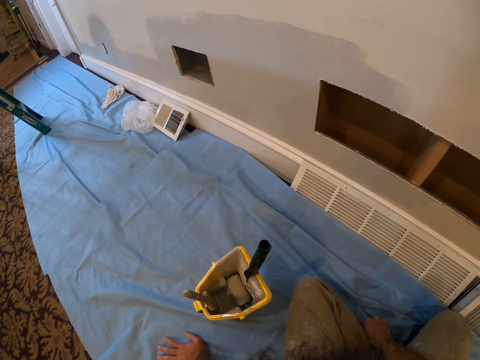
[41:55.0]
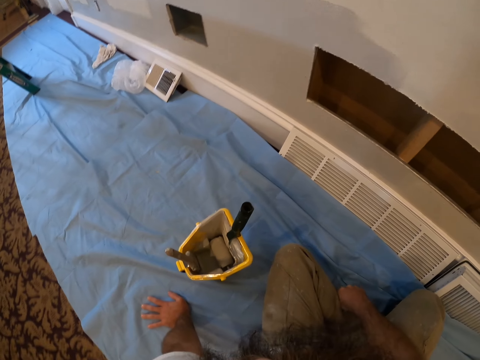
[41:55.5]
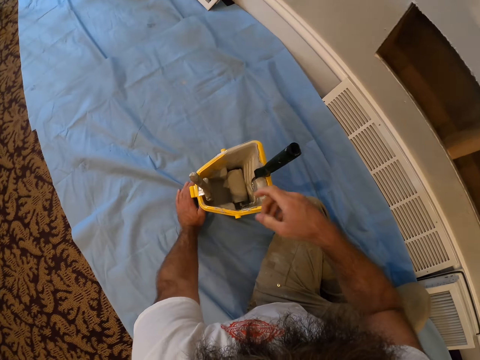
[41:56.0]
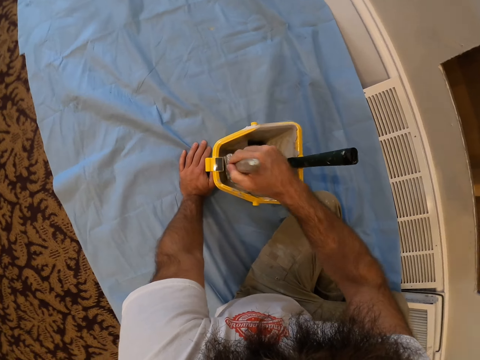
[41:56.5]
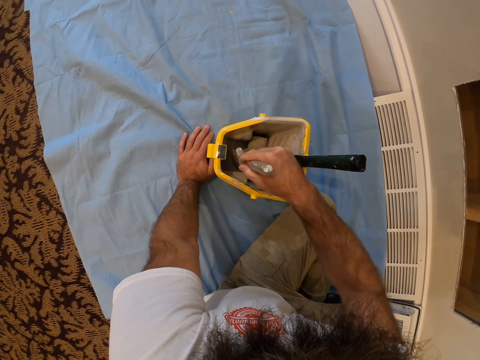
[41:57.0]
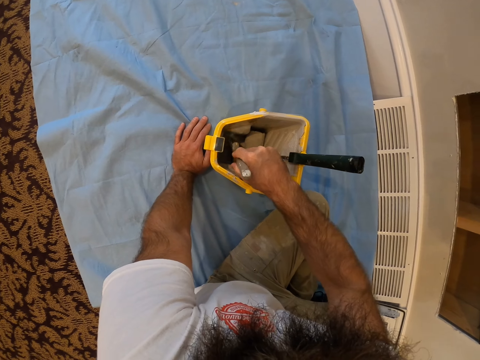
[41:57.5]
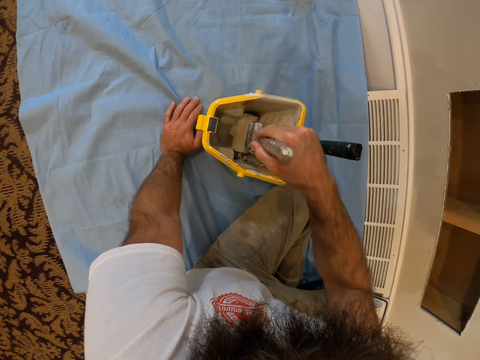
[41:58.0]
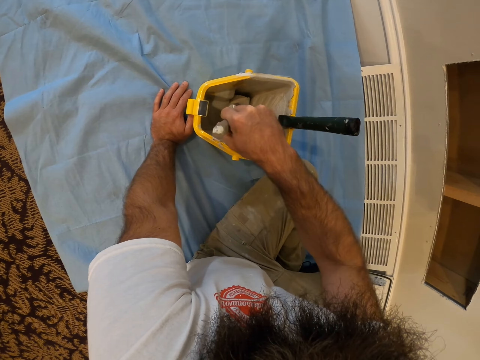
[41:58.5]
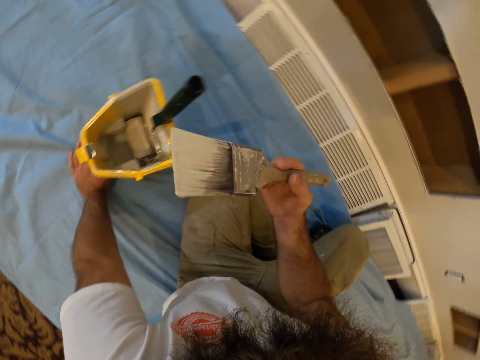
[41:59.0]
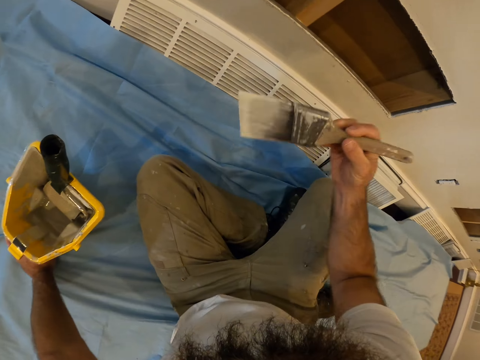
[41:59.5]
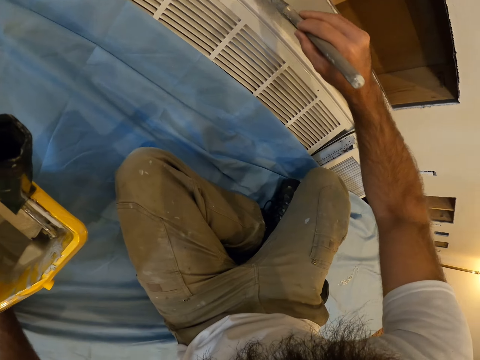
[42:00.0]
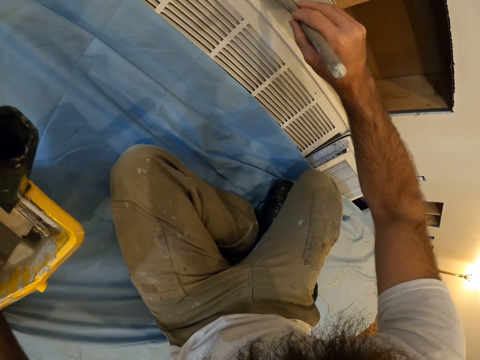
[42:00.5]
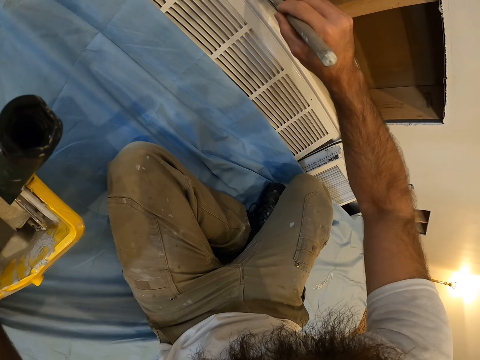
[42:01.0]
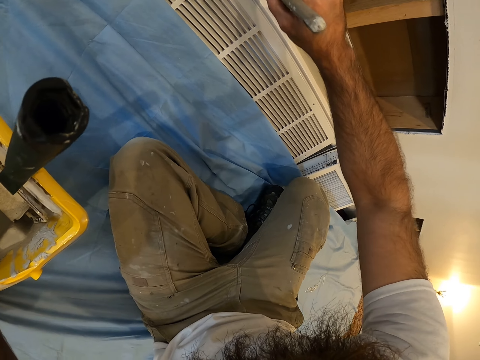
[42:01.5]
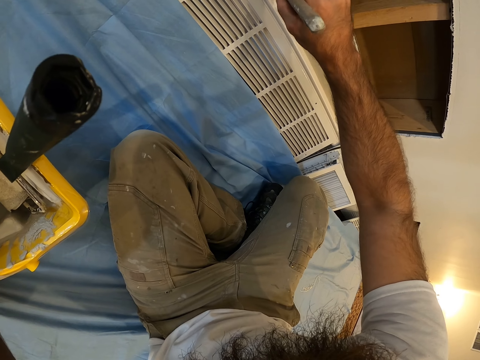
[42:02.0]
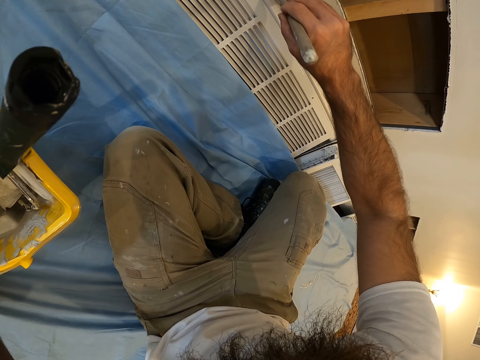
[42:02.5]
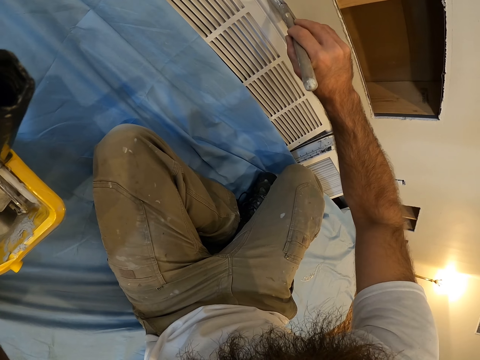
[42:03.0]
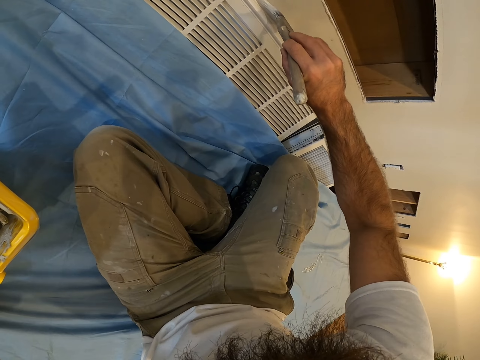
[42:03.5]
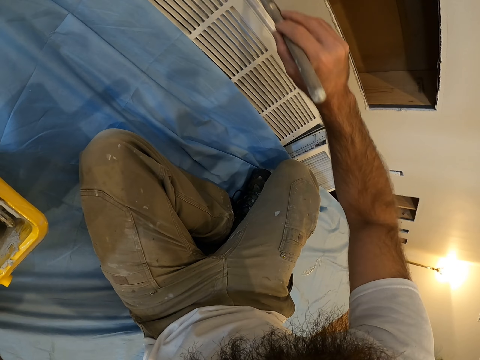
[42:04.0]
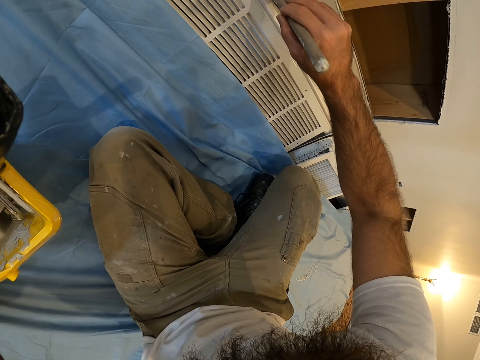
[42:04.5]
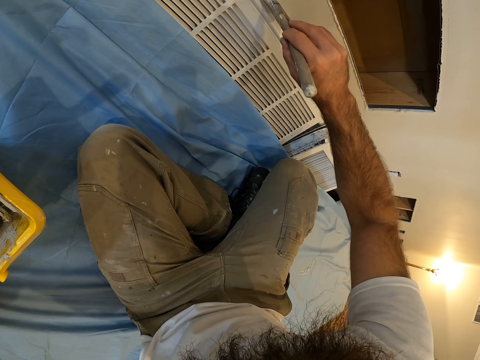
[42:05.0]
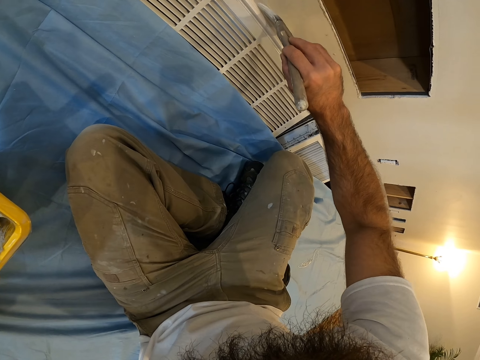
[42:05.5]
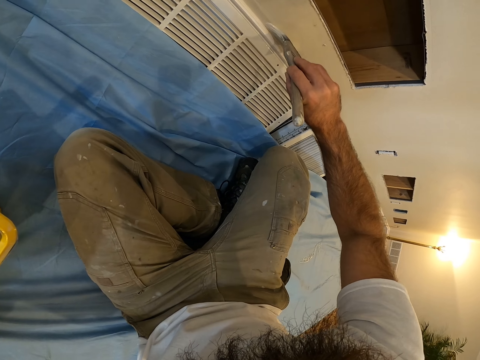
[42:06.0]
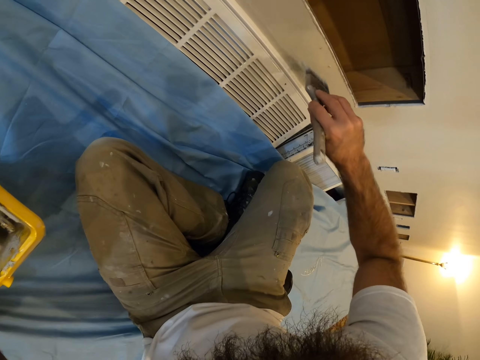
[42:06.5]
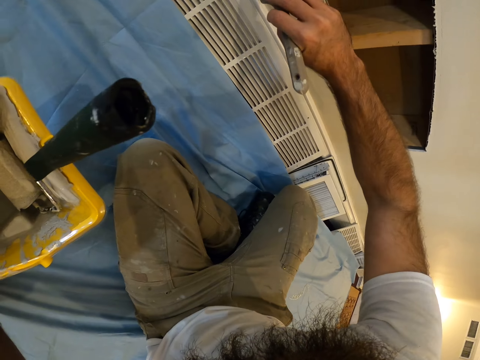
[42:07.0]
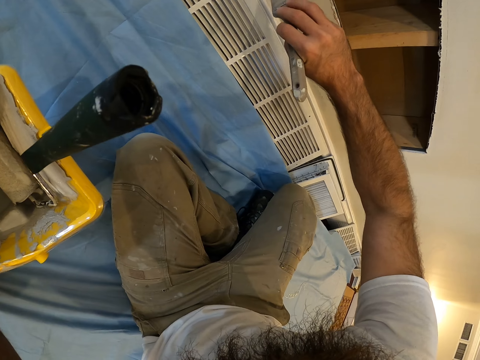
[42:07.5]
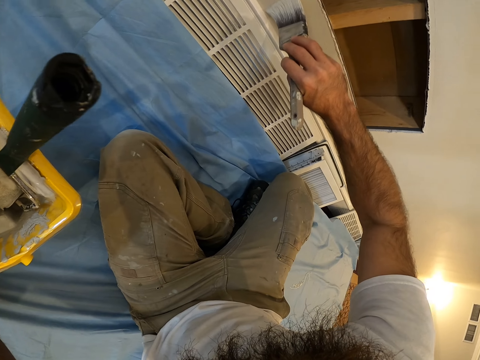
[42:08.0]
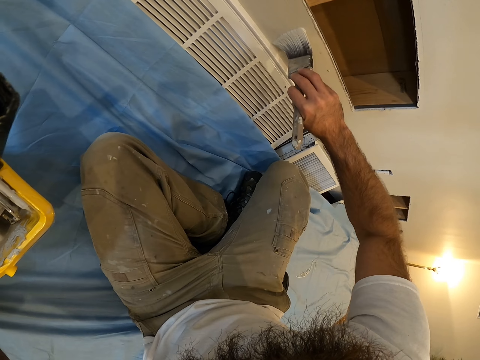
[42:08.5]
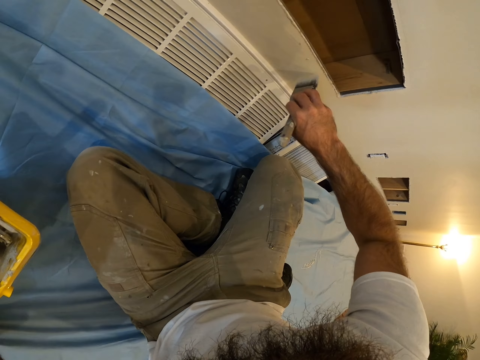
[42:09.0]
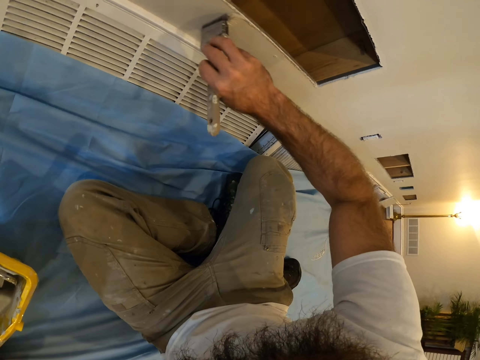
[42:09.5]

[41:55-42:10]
The camera wearer holds the paint brush in the paint bucket on the floor with his right hand. He lifts the brush. He rubs the paint brush in his right hand in the paint bucket on the floor. He paints the wall with the paint brush in his right hand.

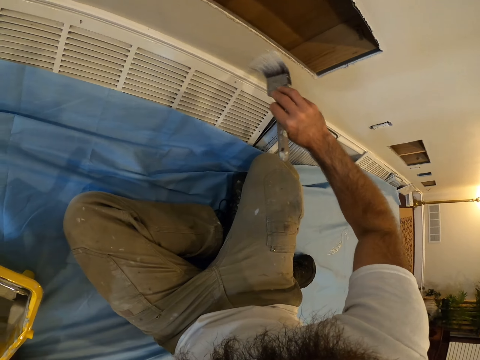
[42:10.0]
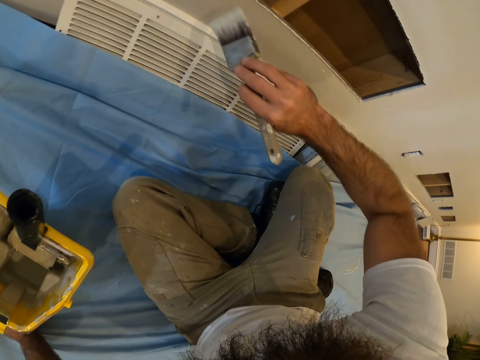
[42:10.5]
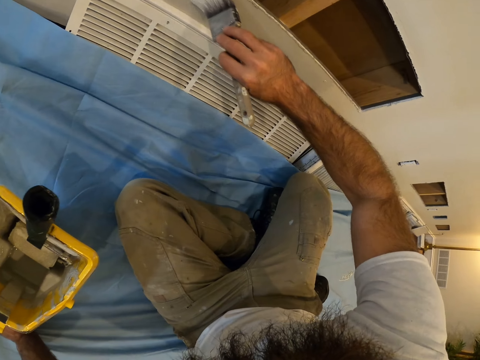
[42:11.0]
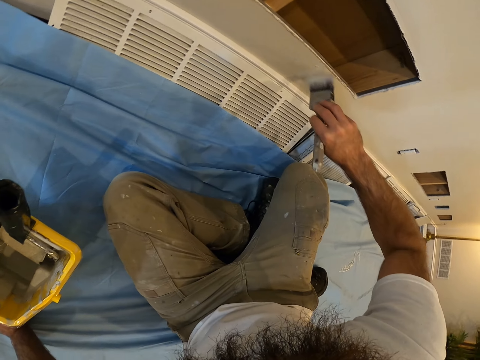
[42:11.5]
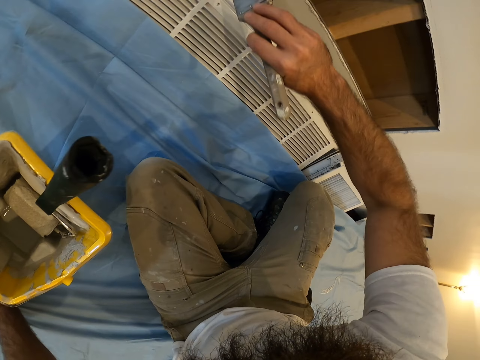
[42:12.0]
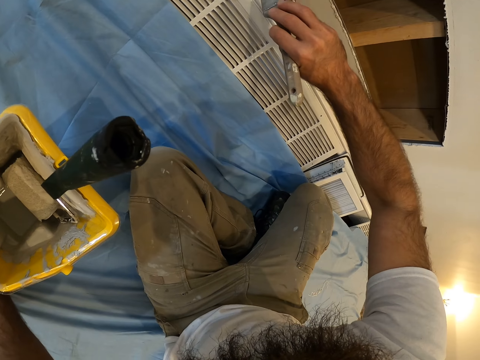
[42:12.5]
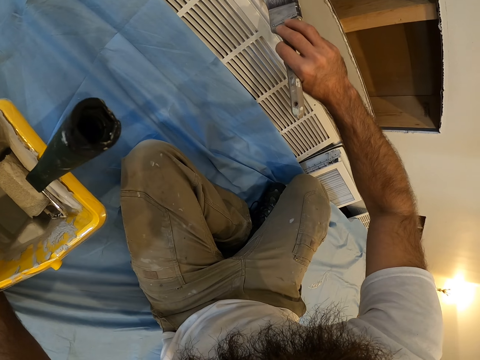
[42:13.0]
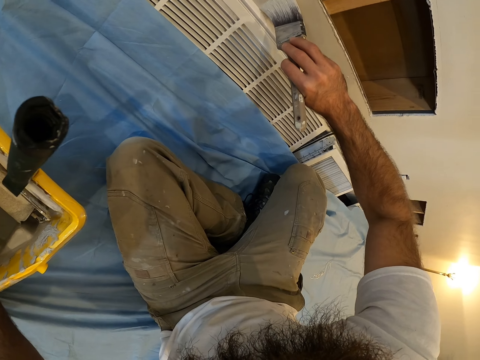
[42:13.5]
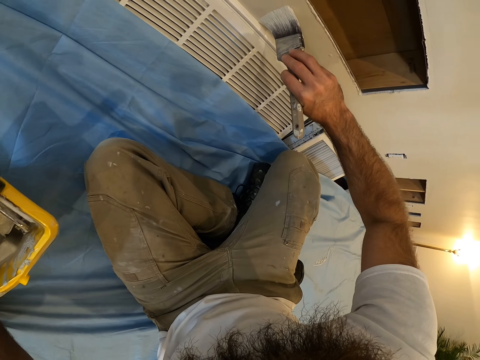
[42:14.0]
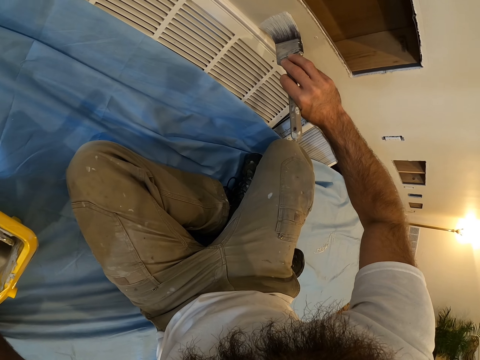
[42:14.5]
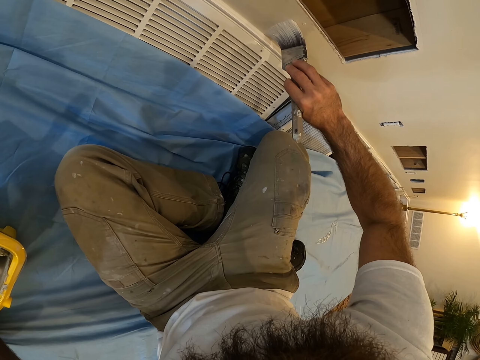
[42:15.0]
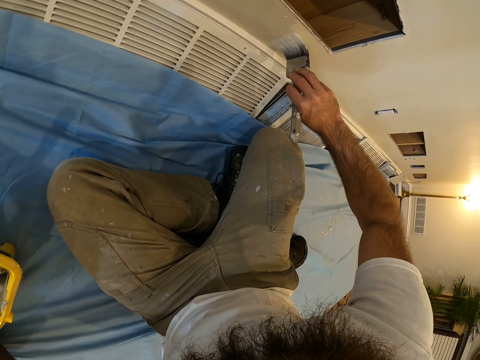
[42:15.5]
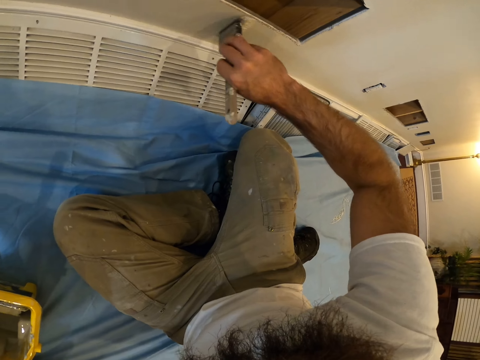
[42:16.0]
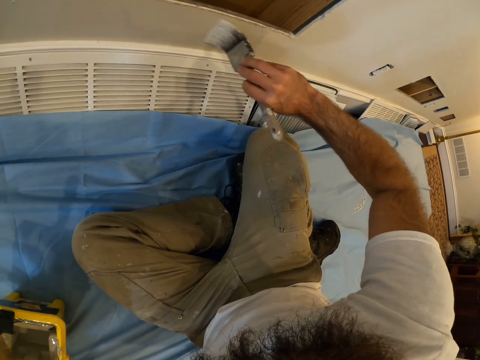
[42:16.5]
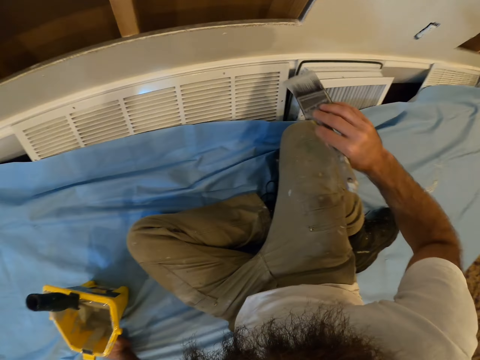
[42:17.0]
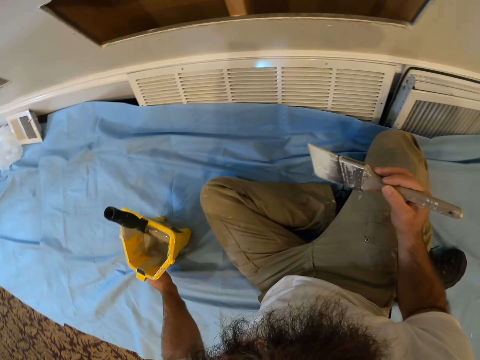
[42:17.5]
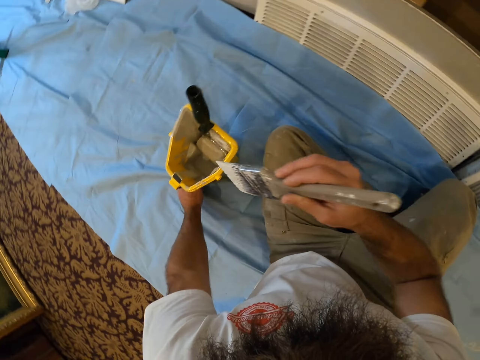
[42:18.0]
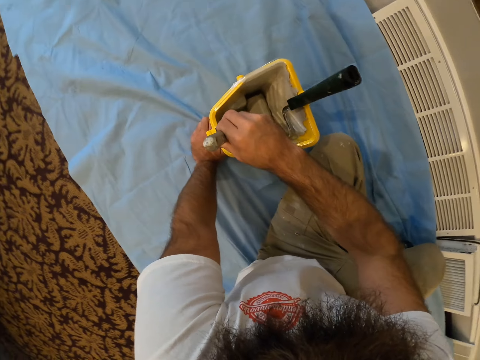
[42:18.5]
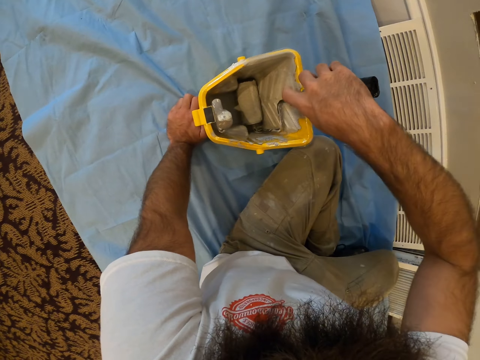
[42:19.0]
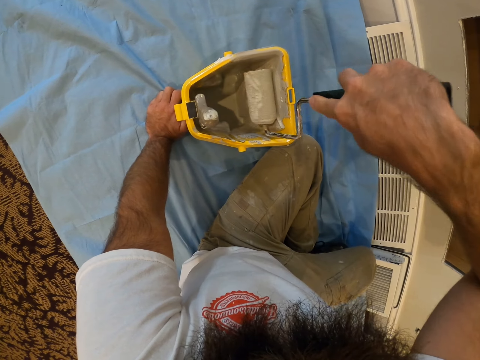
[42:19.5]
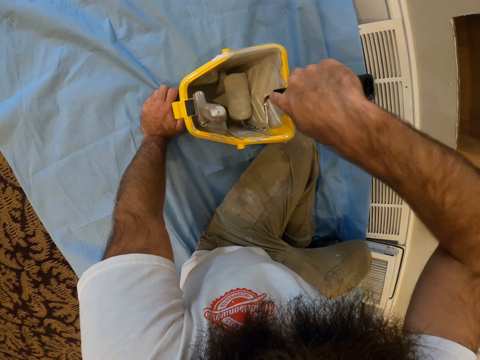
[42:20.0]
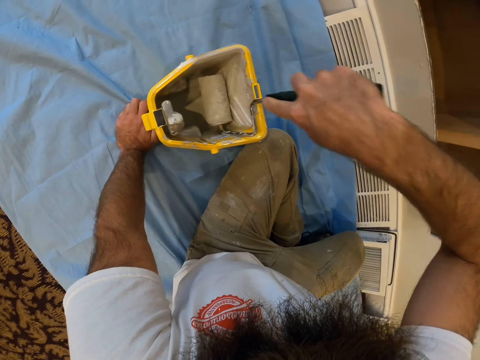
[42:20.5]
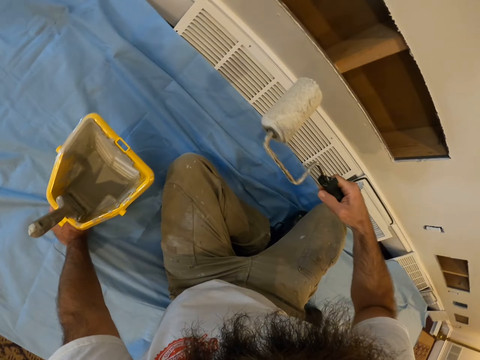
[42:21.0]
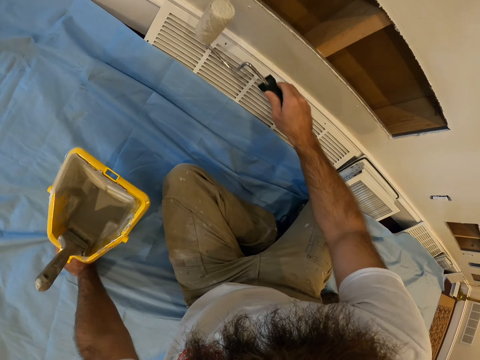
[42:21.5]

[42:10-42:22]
The camera wearer hangs the paint brush in his right hand on the paint bucket on the floor. He holds the roller paint brush in the paint bucket on the floor with his right hand. He rubs the roller paint brush in his right hand in the paint bucket on the floor. He picks the roller. He paints the wall with the roller paint brush in his right hand.
